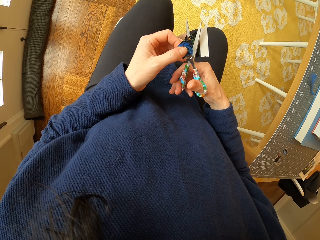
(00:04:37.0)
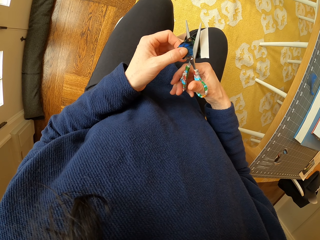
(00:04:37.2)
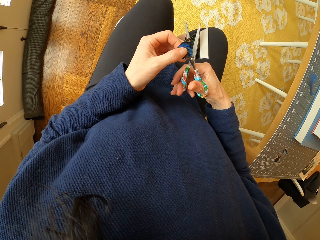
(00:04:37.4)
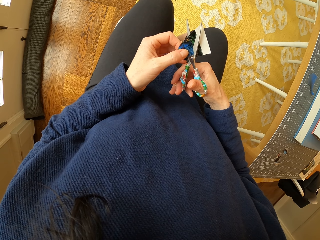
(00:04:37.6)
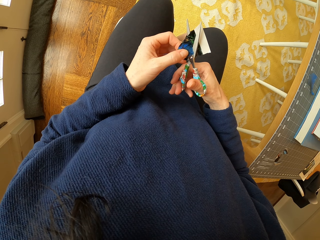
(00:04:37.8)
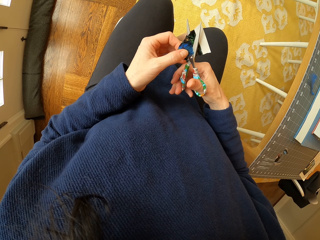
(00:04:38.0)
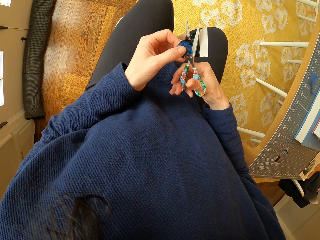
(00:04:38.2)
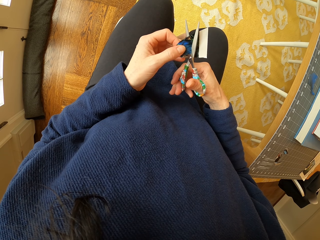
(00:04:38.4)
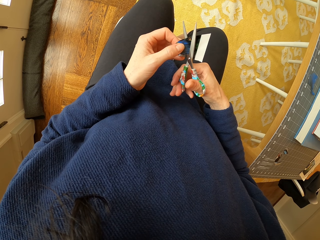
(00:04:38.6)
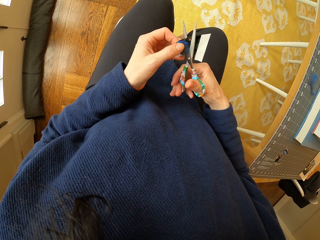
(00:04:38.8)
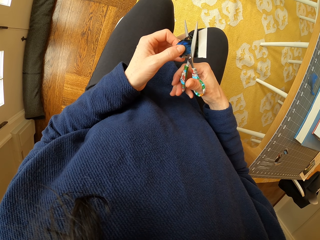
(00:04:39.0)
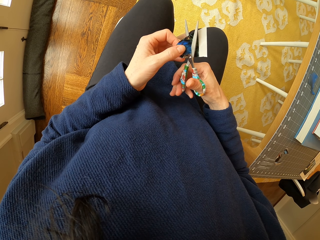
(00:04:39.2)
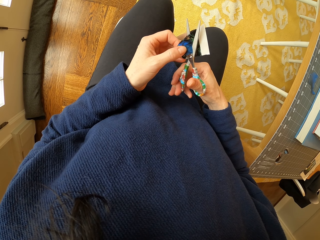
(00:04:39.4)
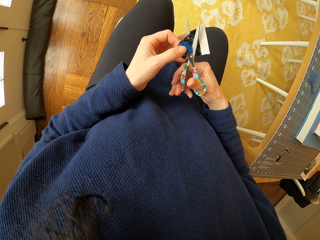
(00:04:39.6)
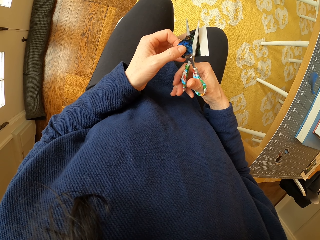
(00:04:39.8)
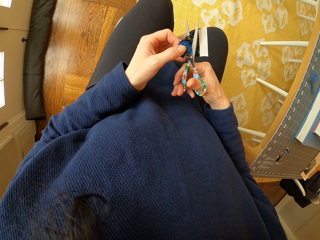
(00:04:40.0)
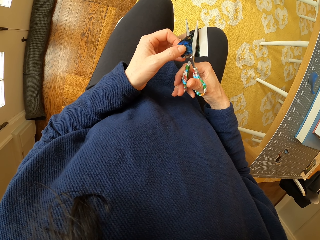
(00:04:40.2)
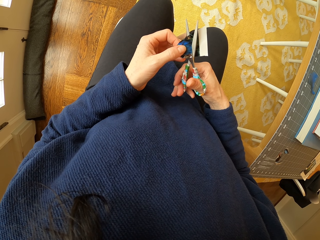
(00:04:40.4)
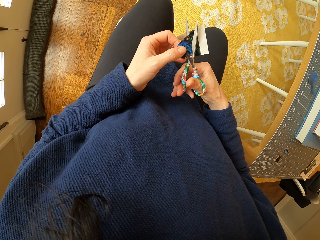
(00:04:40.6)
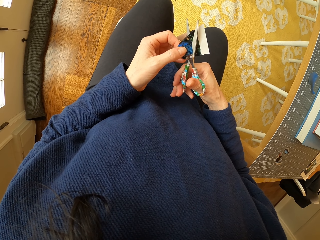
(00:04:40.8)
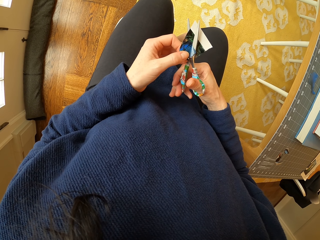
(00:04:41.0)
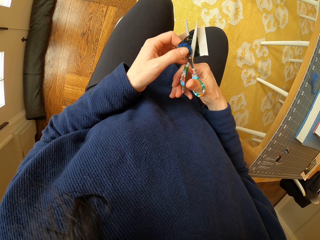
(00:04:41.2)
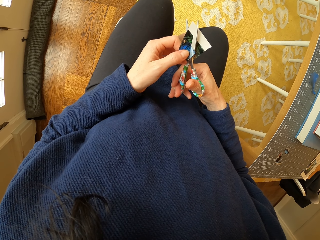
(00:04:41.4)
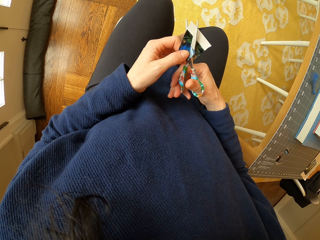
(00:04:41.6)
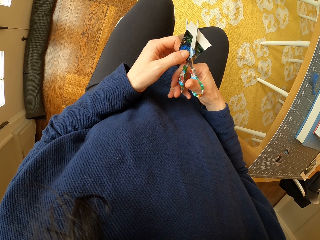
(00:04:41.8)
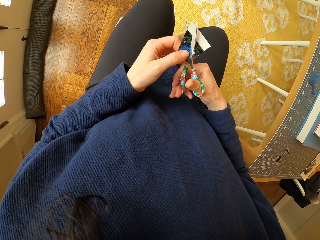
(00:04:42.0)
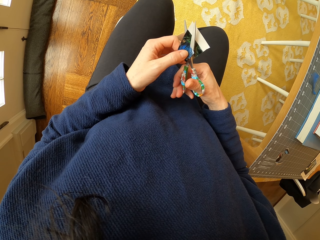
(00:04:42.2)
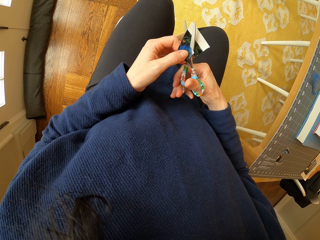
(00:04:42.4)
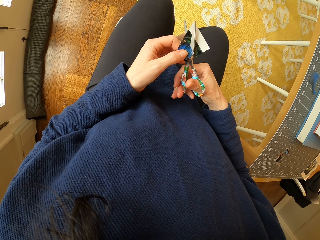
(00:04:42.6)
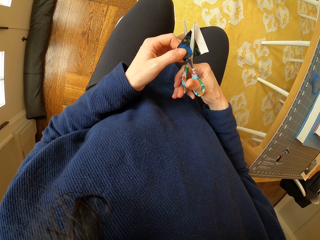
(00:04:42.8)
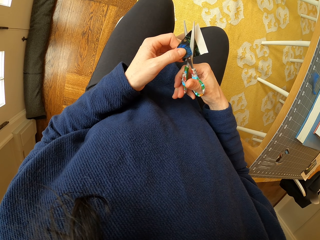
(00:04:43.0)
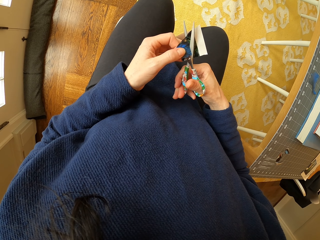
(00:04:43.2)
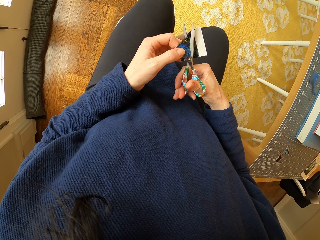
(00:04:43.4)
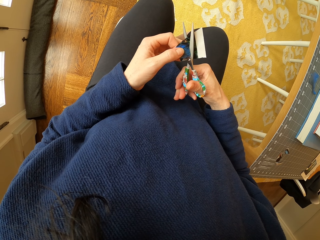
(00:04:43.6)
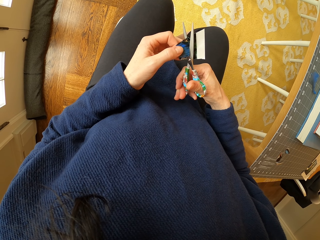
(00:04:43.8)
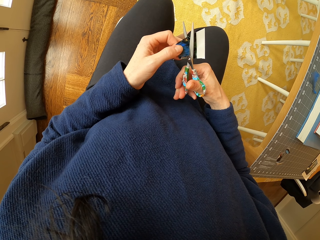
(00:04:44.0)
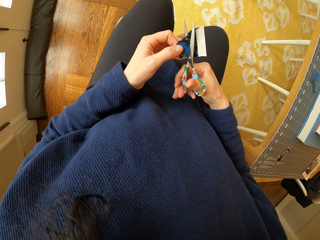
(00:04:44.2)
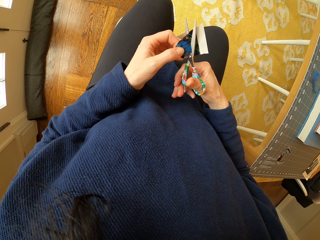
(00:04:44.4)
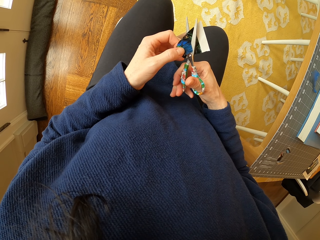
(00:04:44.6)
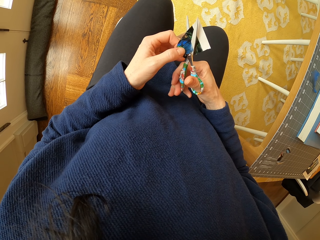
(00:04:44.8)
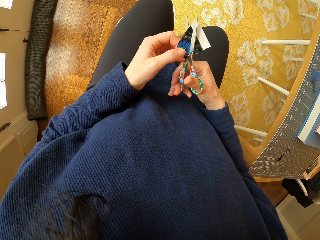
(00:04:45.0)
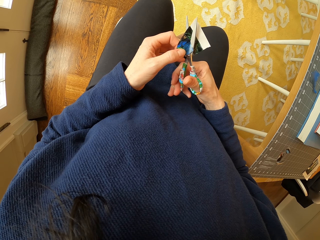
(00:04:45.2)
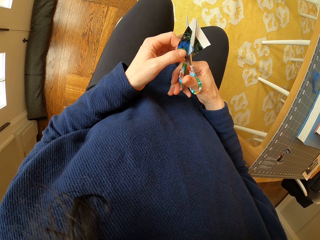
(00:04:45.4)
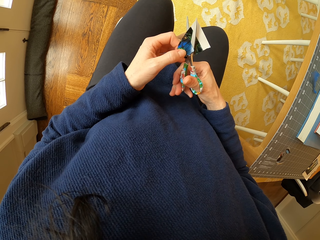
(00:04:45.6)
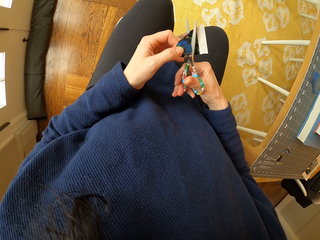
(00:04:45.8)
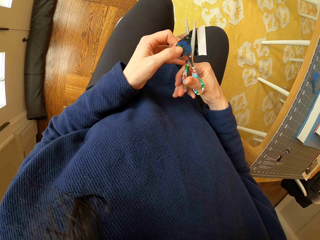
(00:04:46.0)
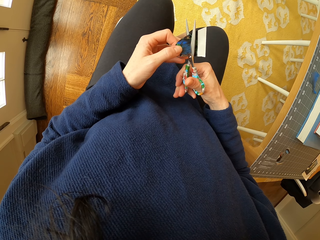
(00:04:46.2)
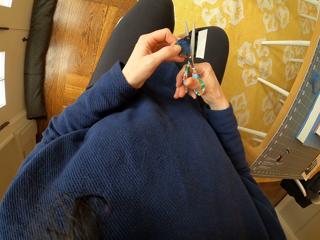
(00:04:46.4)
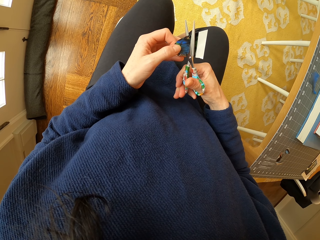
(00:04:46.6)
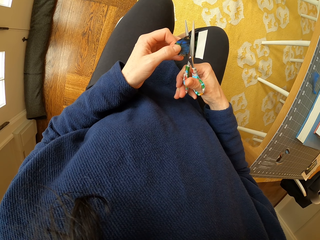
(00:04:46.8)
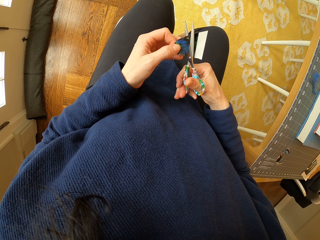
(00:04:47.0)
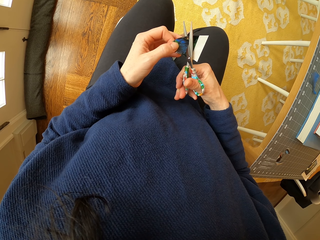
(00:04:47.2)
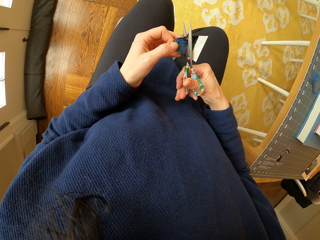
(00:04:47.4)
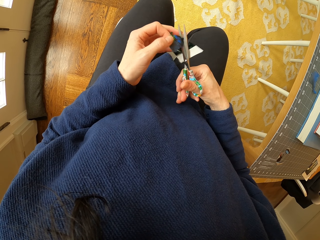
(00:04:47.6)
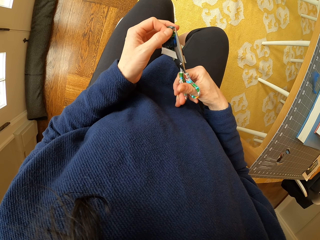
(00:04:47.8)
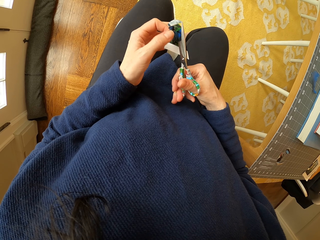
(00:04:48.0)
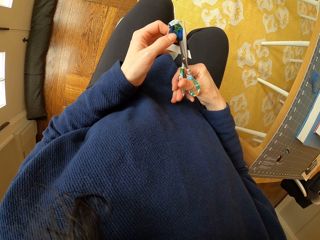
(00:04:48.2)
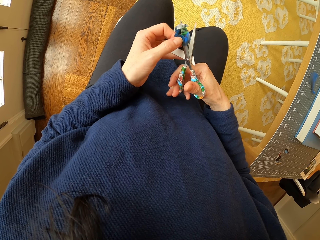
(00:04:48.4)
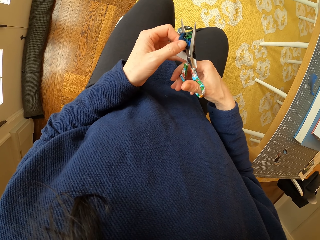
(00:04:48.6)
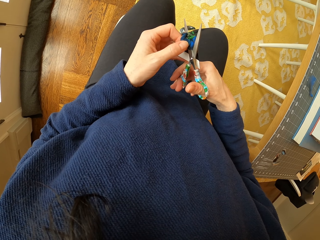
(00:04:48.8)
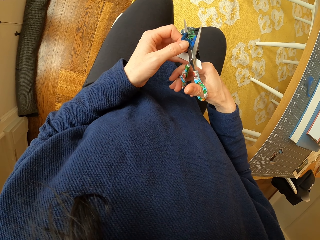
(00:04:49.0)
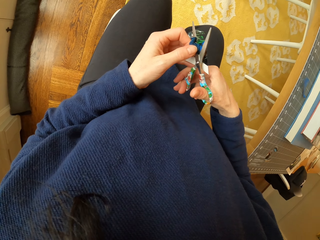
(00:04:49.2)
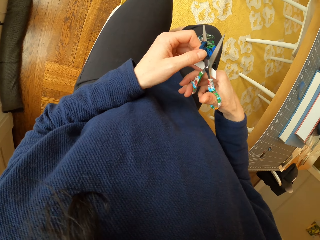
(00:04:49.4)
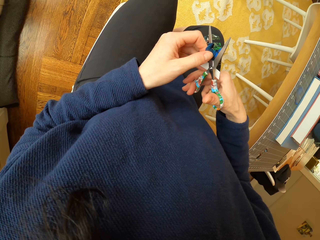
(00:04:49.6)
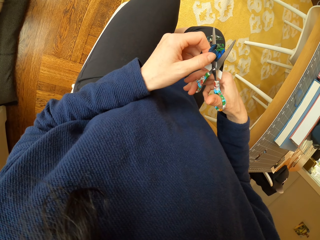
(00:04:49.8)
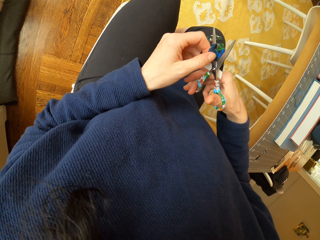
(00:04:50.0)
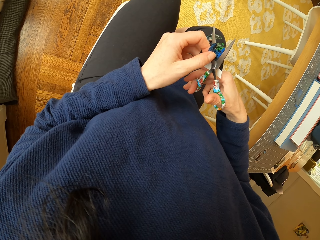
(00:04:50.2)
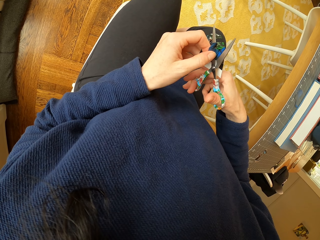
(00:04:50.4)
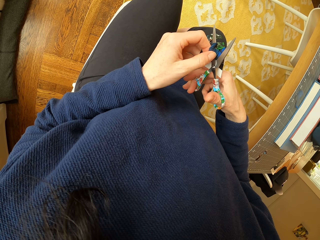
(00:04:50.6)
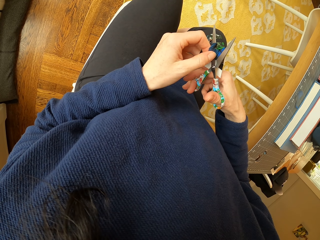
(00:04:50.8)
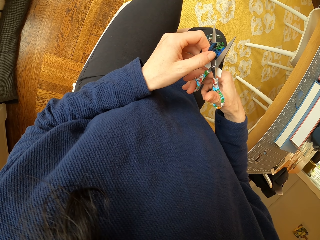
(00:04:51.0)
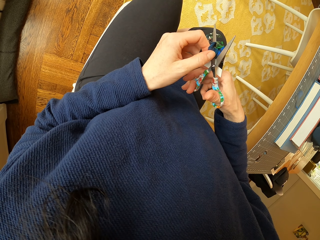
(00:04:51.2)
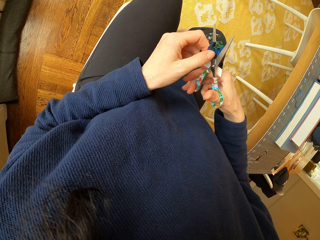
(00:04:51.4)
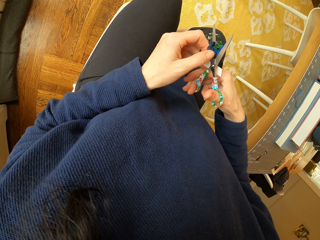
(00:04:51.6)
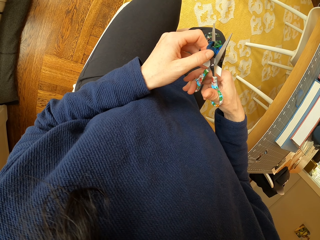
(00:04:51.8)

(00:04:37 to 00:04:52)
The camera wearer adjusts the piece of paper. They cut the piece of paper. They adjust the paper. They cut the paper with scissors.

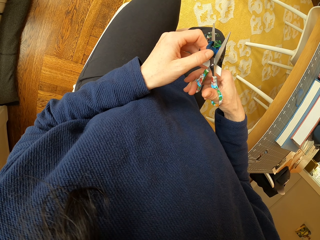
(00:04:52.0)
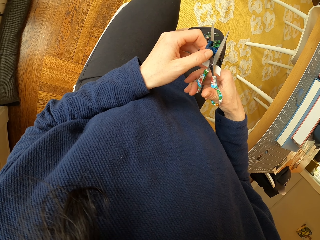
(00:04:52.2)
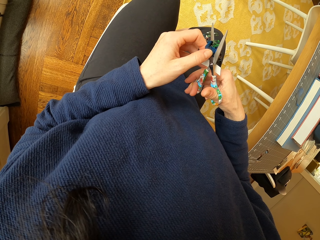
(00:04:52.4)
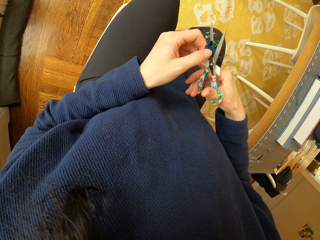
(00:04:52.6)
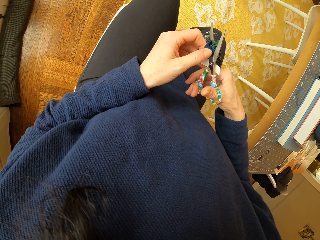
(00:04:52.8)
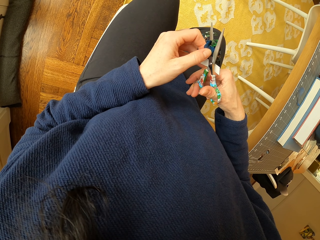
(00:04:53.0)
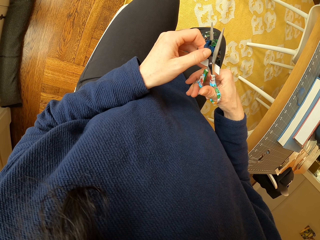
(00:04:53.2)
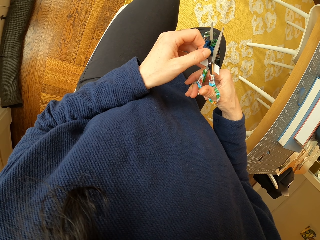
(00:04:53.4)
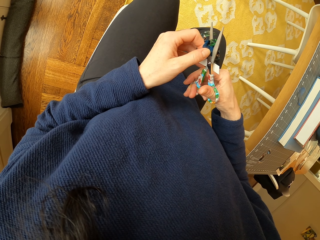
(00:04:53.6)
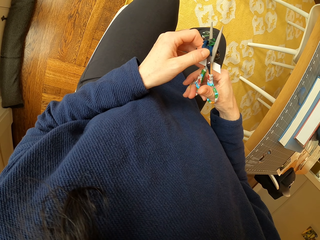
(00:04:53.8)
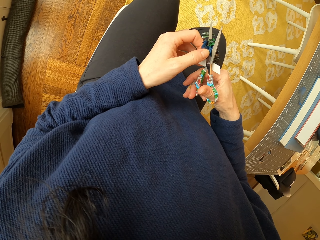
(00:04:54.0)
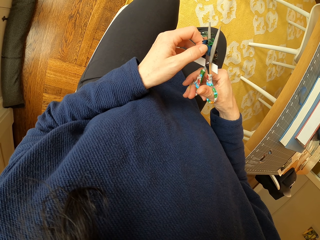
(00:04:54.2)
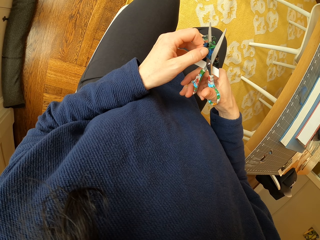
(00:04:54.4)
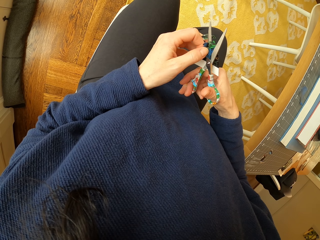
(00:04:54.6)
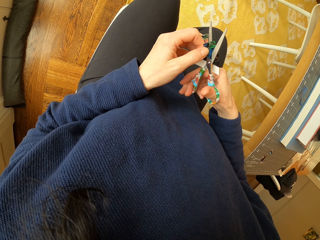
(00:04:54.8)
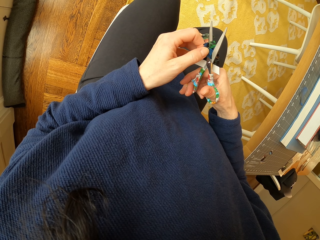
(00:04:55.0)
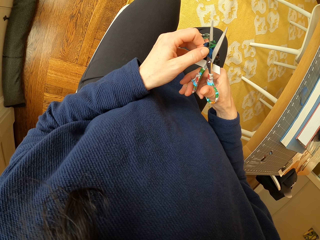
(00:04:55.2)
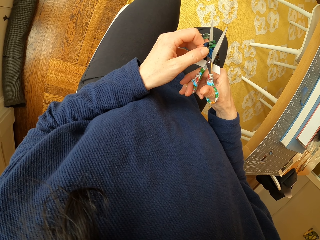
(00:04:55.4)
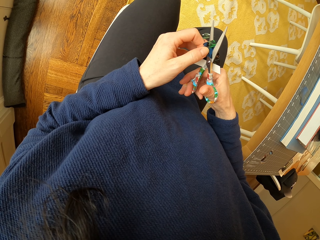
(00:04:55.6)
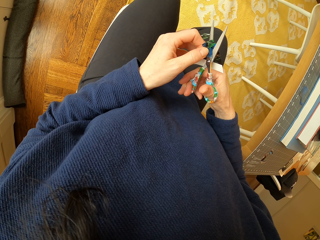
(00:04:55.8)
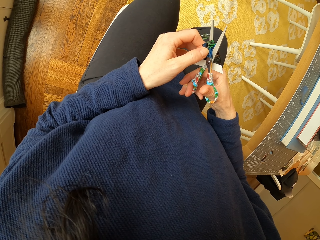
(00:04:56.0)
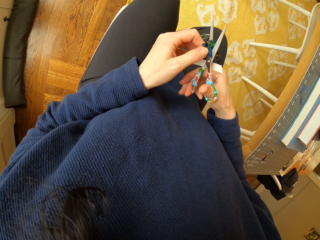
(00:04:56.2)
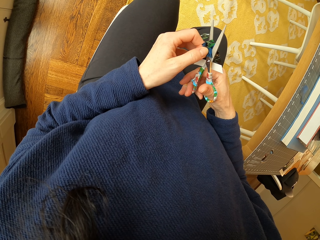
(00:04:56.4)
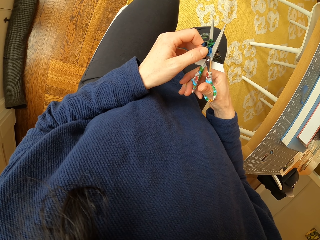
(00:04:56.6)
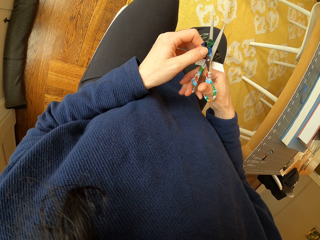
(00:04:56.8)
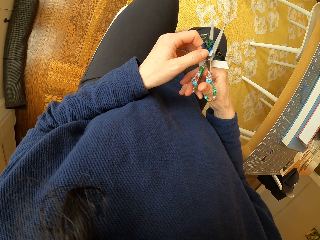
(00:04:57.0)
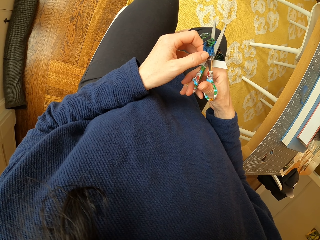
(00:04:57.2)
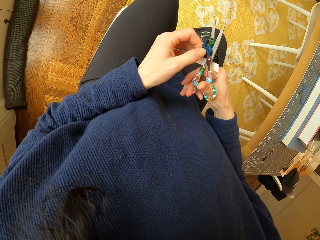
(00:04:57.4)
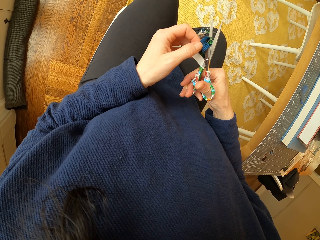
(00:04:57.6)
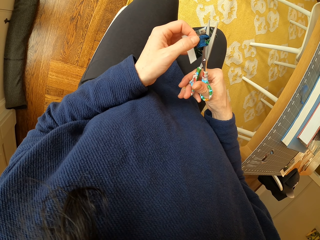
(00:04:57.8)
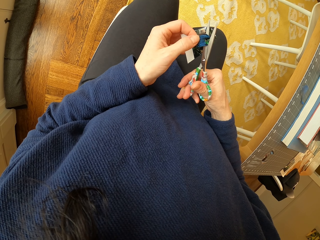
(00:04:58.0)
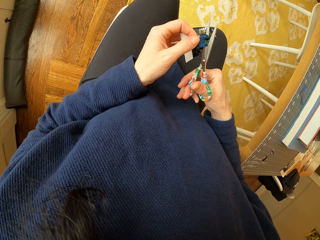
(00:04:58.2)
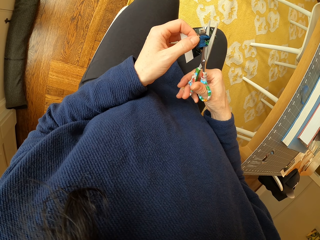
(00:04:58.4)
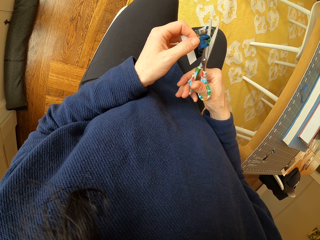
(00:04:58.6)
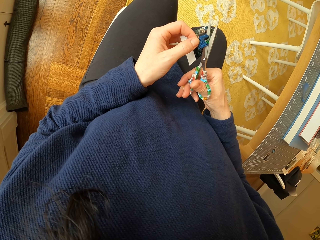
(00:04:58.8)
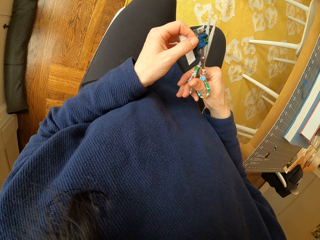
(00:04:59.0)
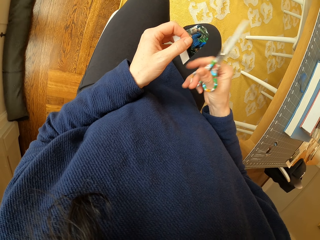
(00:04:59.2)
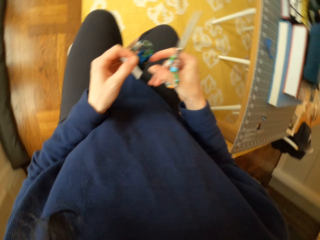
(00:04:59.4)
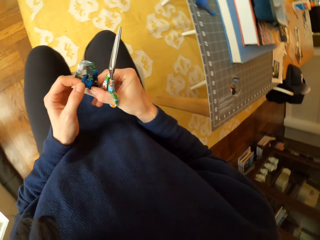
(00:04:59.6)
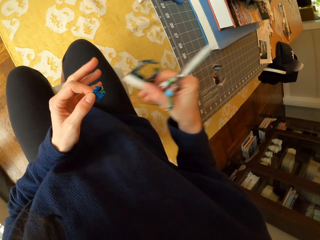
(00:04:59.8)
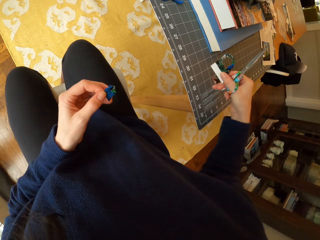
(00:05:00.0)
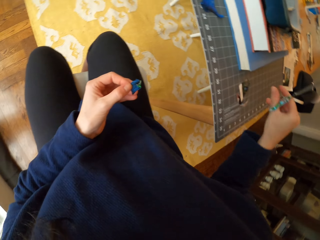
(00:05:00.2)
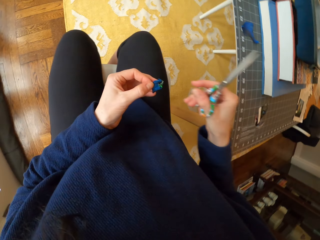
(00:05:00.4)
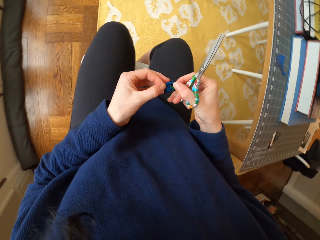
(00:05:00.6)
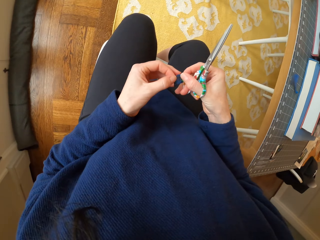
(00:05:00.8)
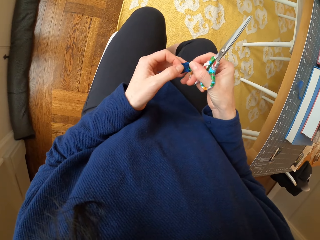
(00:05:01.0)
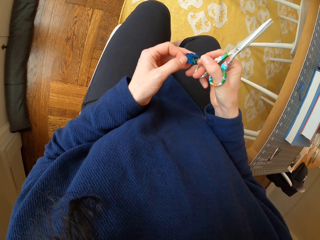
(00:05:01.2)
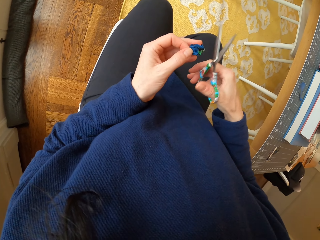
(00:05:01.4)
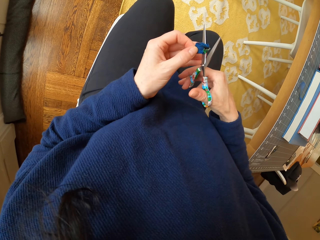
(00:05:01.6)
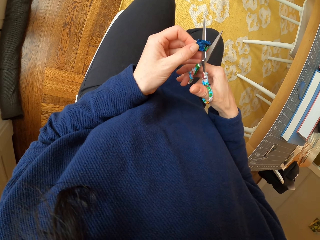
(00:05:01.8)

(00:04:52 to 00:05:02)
The camera wearer adjusts the paper. They cut the paper with scissors. They pick up a piece of paper. They place the piece of paper on the table. They adjust the piece of paper.
